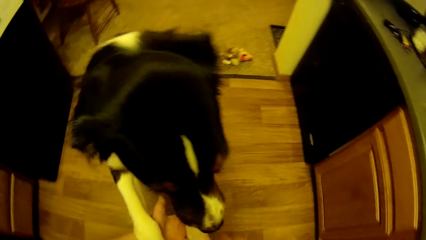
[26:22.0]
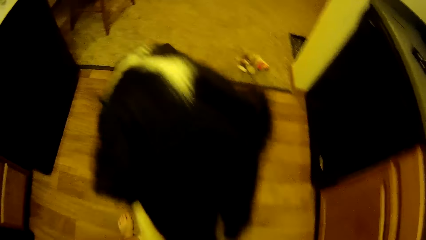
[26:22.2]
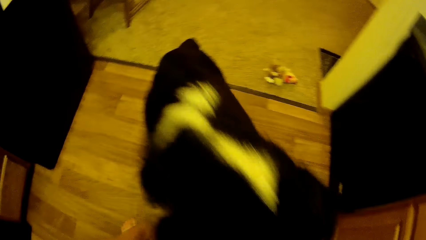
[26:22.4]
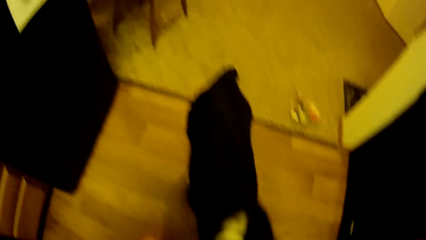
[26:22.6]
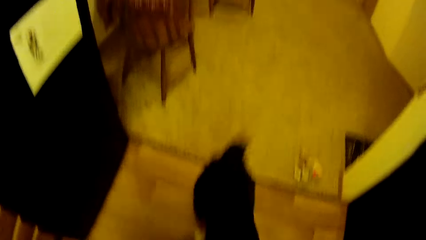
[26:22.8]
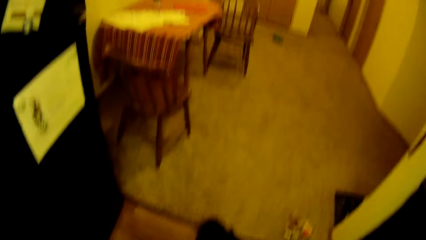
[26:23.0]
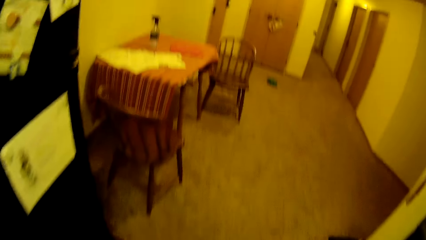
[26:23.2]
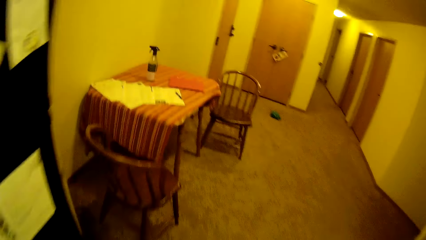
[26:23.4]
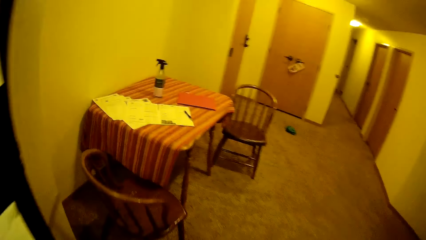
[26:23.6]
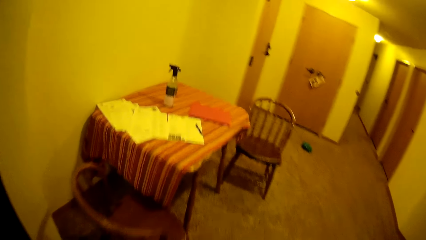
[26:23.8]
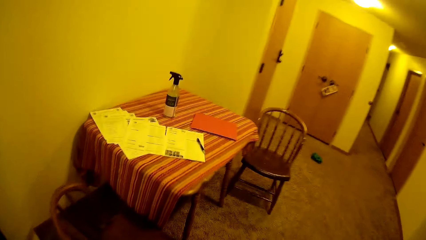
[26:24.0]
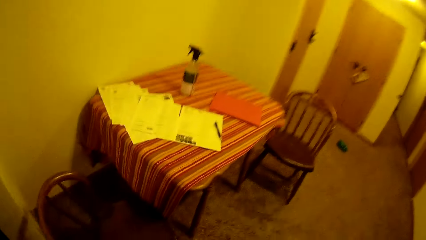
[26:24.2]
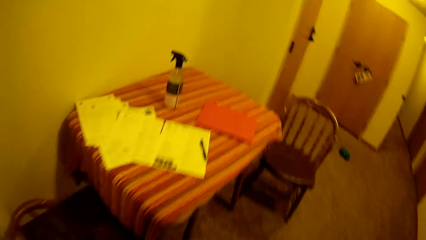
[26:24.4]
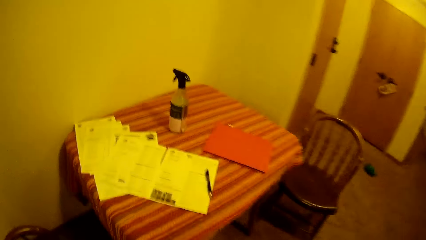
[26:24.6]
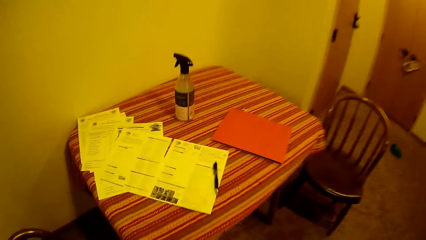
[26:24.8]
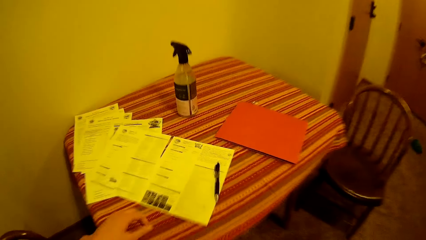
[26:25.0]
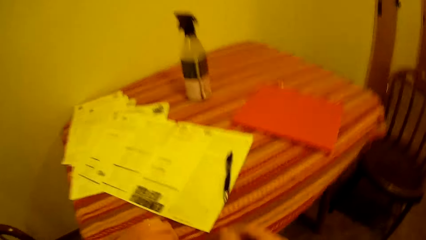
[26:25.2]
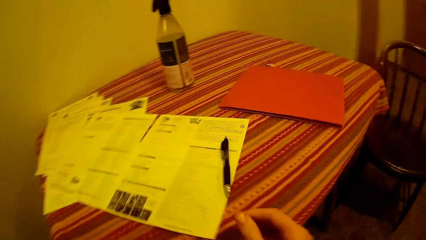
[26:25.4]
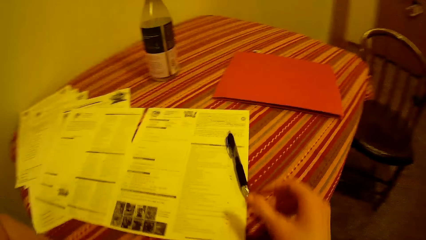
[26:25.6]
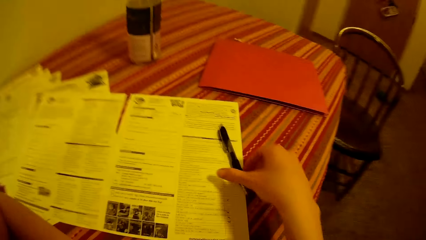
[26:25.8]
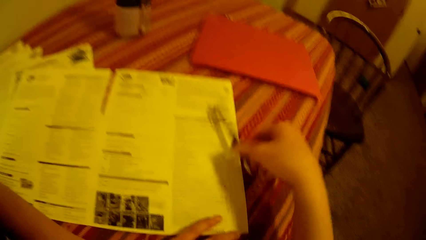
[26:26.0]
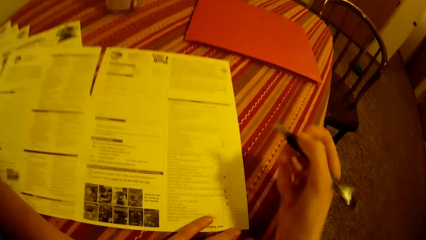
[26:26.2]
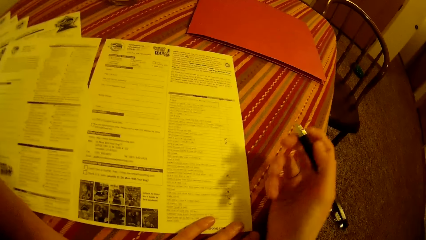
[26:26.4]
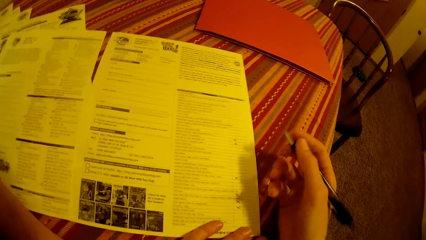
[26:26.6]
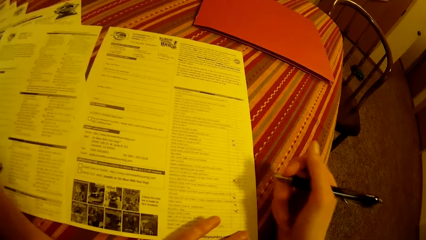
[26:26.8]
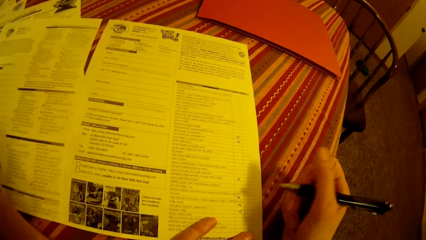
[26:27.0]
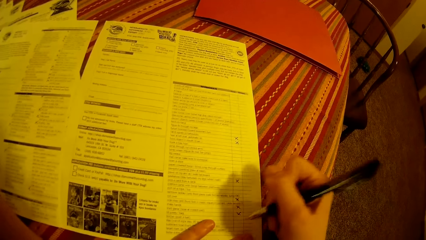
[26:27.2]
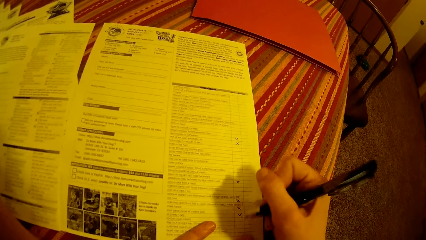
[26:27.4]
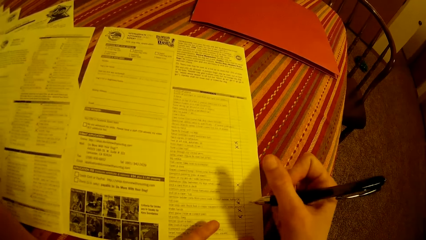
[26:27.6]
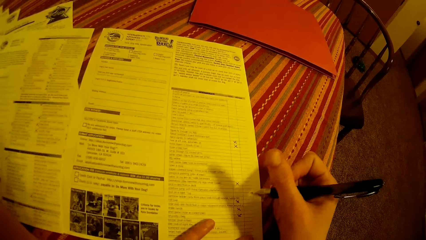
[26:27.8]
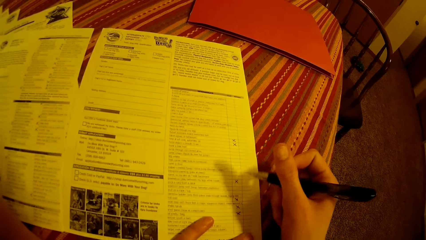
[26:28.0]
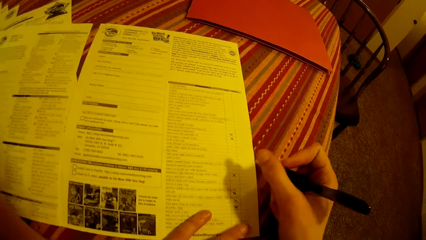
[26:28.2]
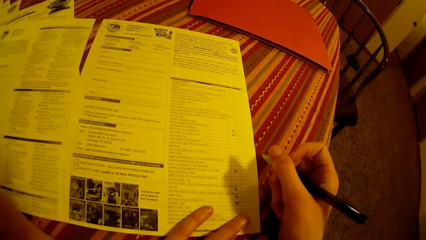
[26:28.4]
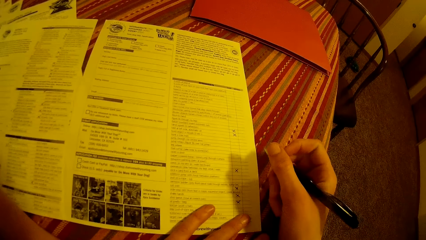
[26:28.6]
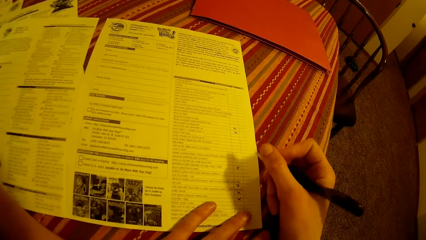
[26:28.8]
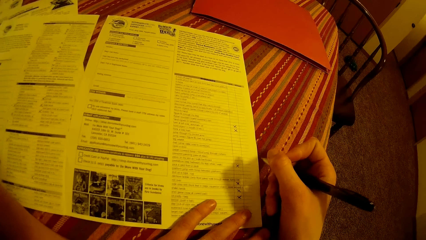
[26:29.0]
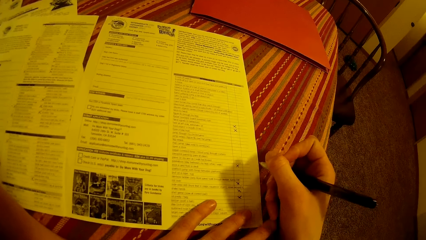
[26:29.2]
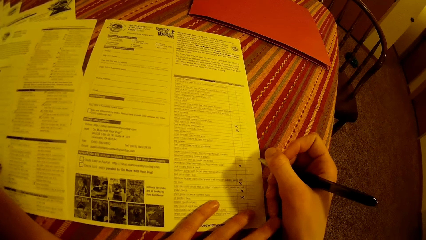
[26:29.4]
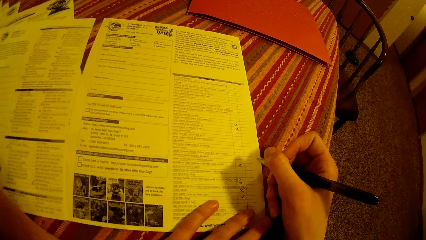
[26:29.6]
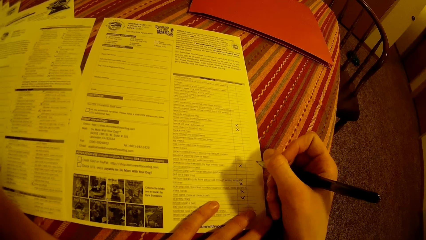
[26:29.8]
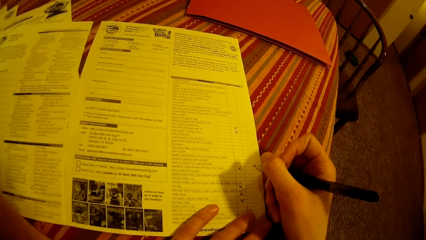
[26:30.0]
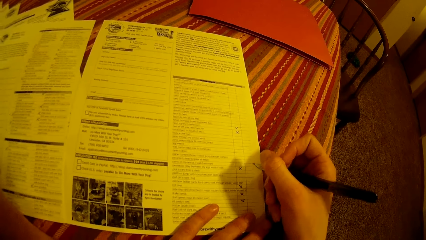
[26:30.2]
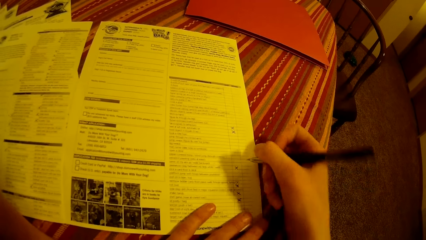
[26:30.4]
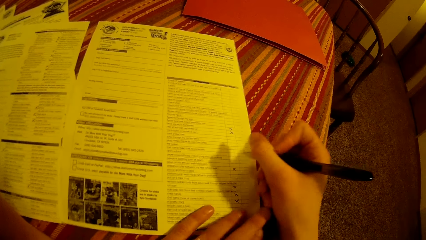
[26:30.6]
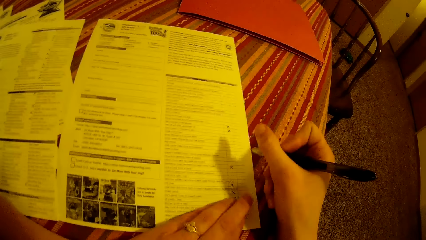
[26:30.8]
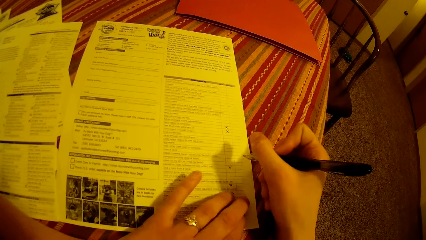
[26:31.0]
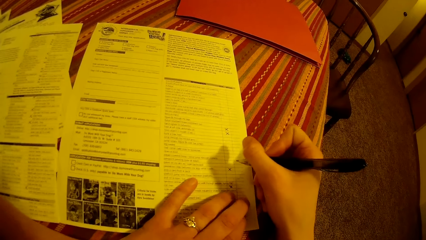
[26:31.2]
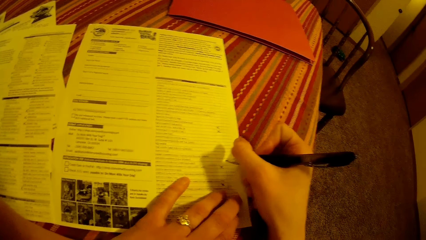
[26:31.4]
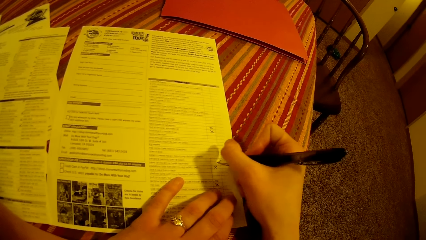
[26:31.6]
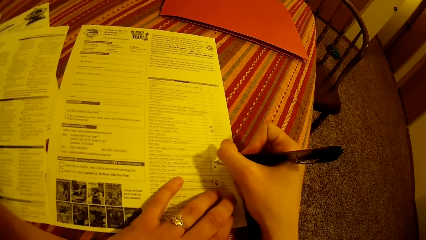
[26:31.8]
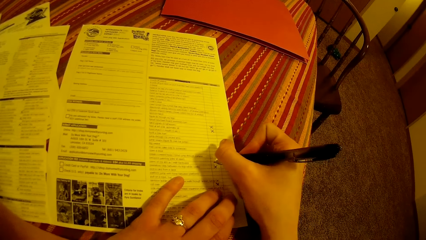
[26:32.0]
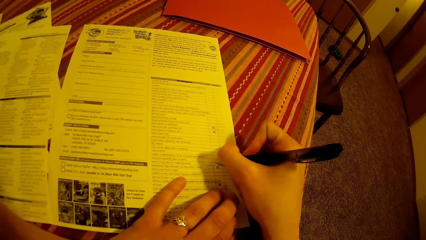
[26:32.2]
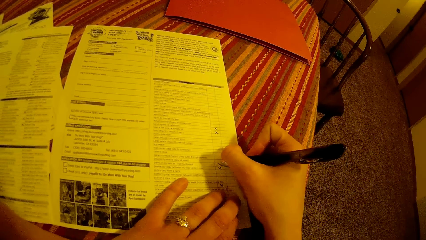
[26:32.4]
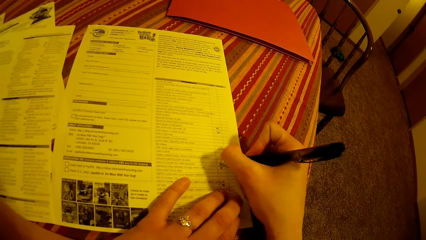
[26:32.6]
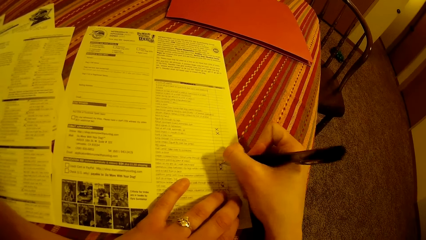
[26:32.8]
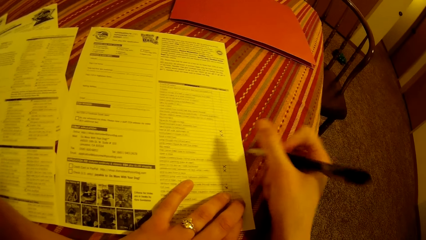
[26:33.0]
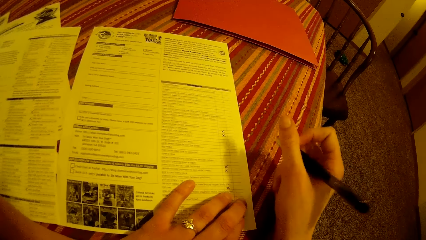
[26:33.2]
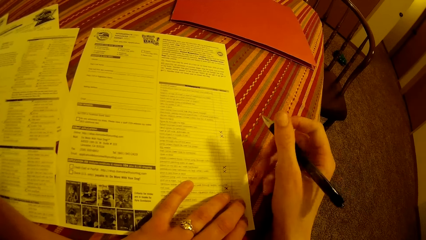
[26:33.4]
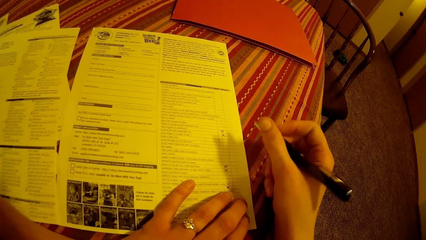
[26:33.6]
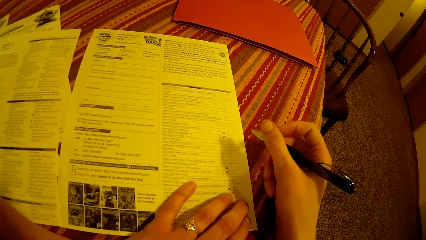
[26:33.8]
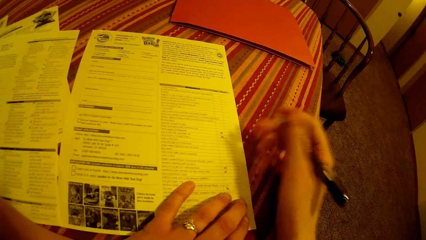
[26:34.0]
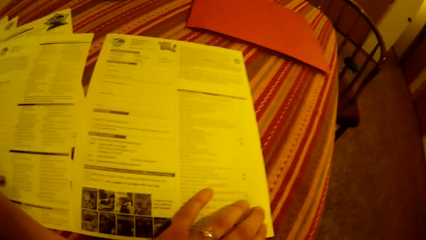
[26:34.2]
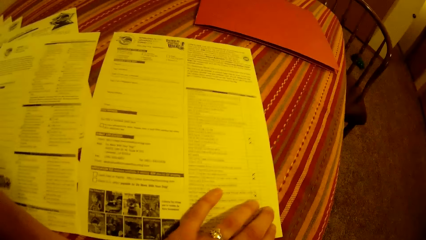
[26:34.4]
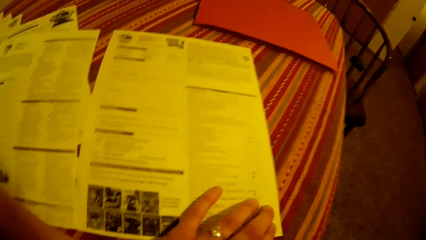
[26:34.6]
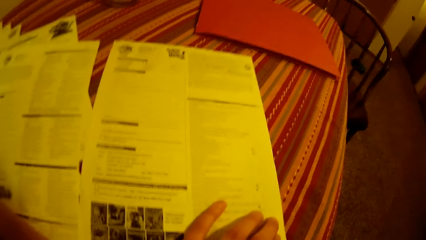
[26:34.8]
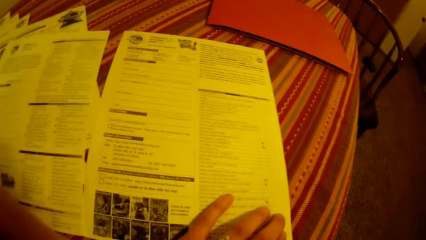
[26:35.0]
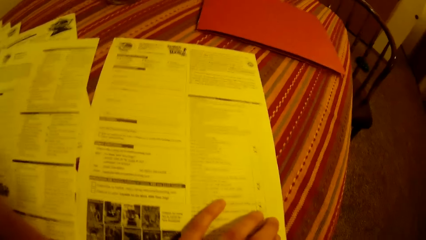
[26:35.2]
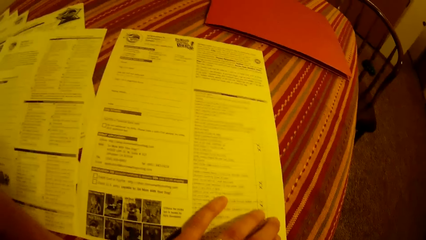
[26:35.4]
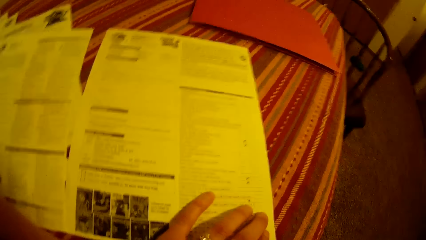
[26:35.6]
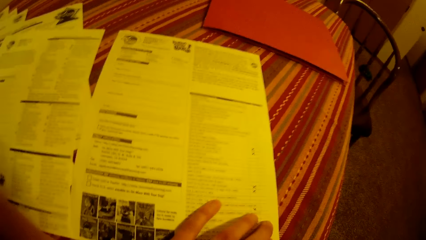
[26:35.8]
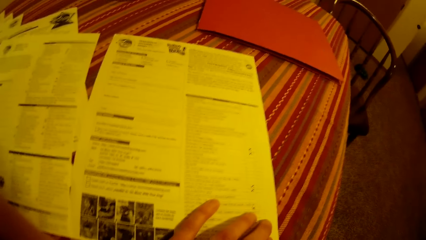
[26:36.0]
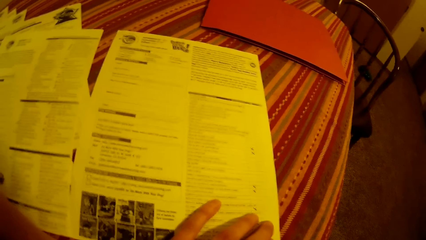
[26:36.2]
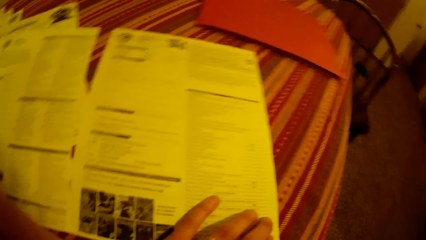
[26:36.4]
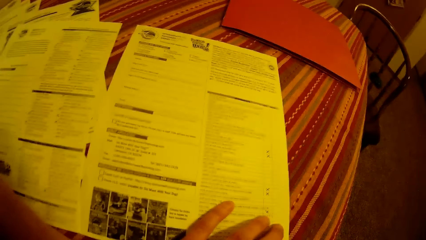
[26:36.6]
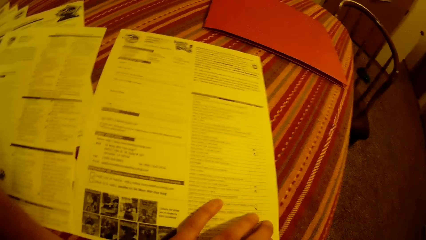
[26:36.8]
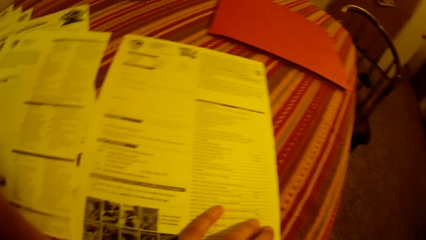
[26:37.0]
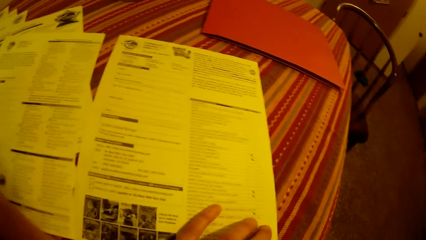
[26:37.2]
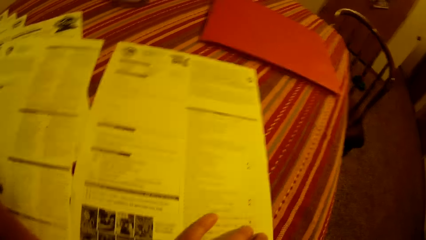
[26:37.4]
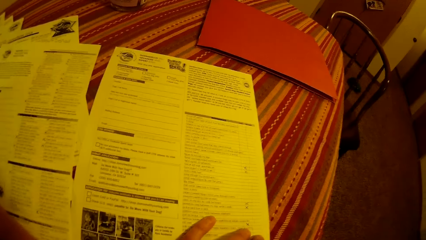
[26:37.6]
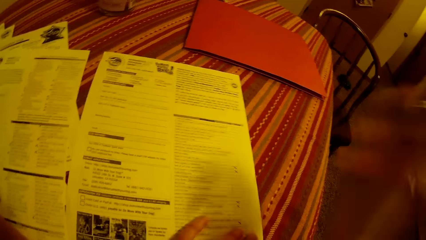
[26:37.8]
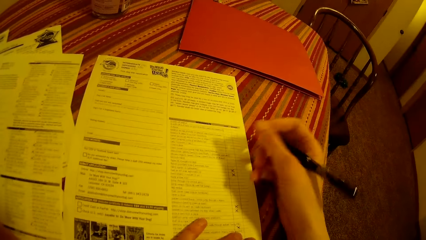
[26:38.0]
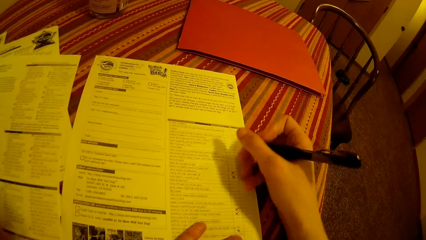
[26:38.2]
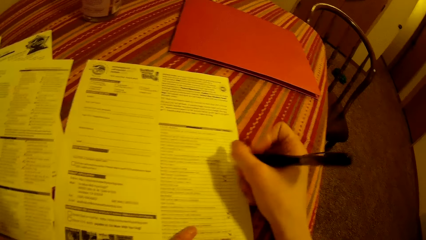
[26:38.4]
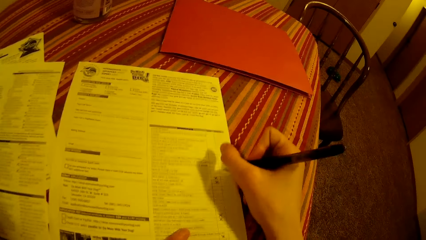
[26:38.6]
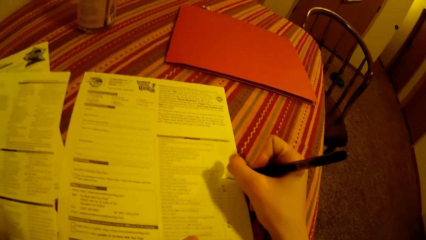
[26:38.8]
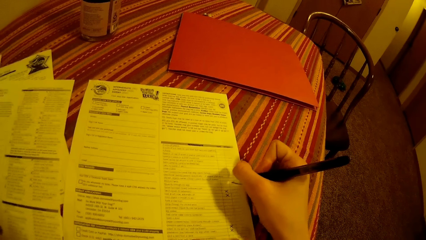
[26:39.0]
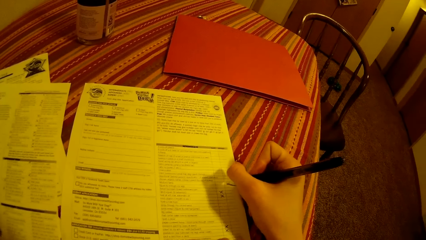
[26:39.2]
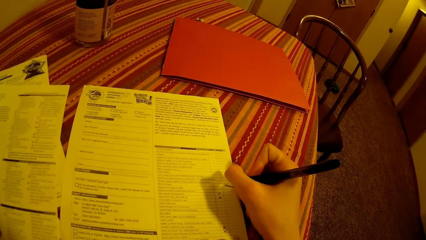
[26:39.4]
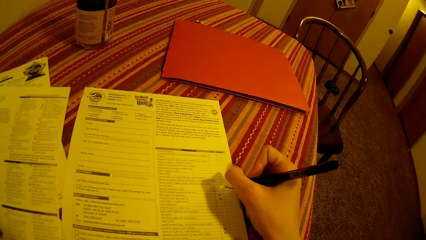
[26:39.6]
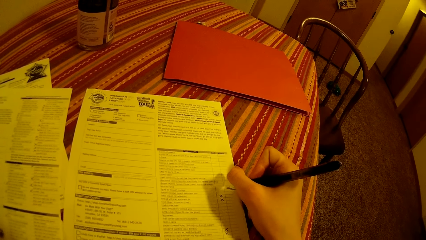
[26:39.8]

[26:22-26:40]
The camera wearer walks in the house. He picks up the pen on the table with his right hand. He reads the form. He fills the paper on the table with the pen in his right hand. He touches his face with his right hand.
